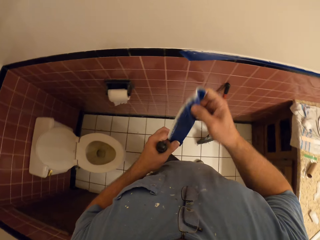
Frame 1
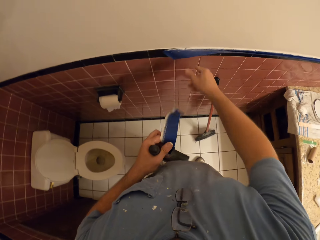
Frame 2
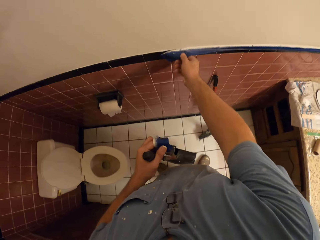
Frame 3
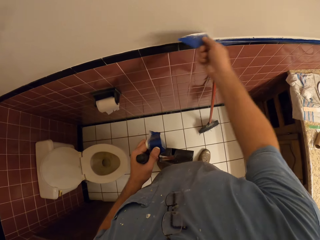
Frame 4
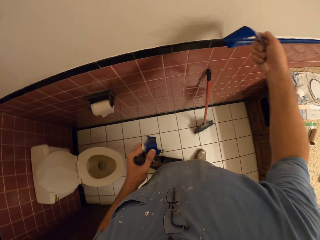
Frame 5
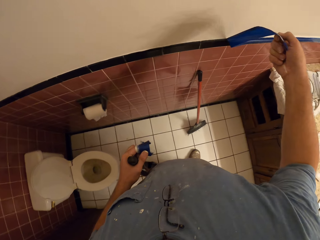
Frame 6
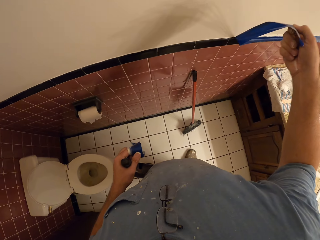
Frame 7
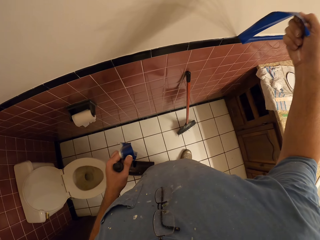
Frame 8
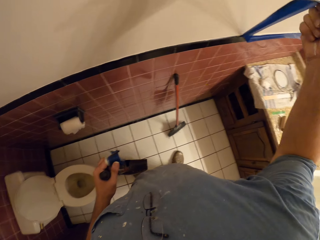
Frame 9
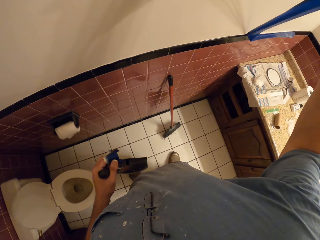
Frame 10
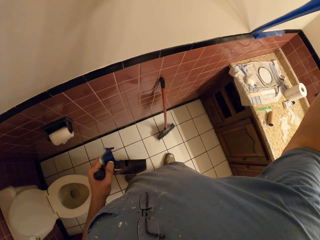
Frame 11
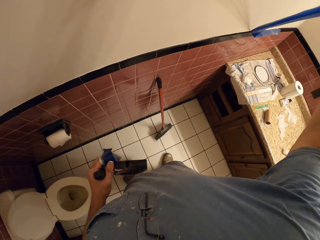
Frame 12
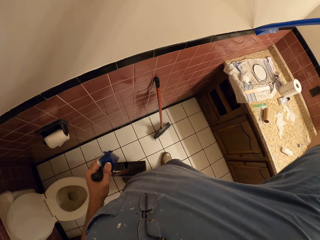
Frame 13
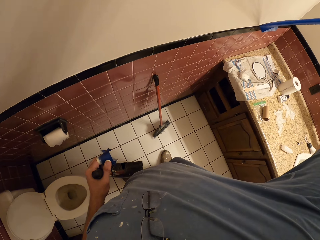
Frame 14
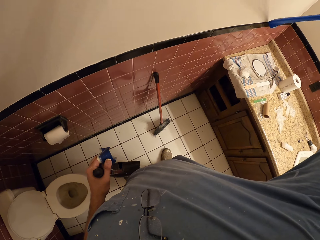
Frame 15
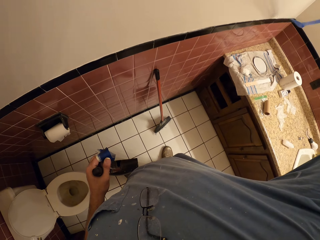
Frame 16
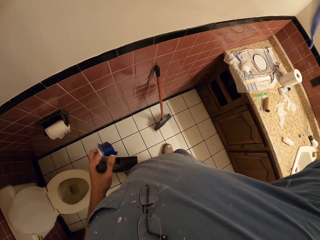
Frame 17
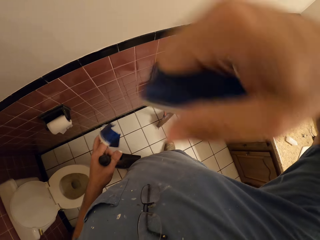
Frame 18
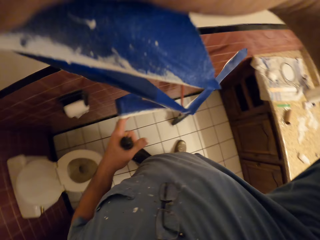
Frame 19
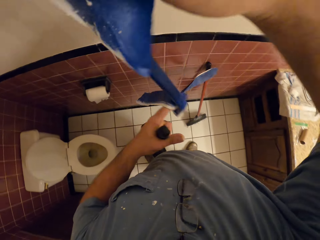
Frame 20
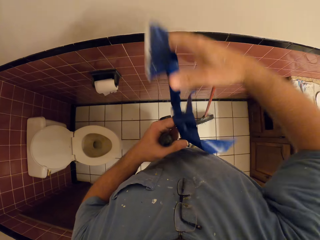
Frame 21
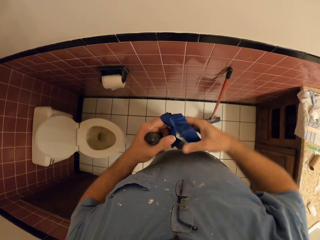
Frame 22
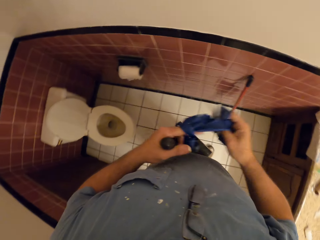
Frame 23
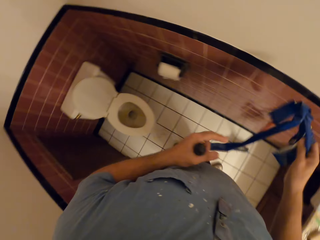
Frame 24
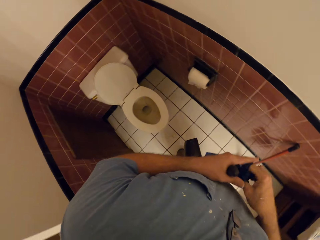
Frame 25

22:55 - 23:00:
The camera wearer drops the tape on his left hand. He holds the tape with the other hand. He pulls off another tape from the wall with his right hand. He squeezes both tapes with both hands.

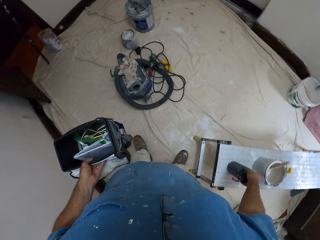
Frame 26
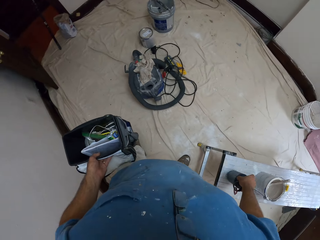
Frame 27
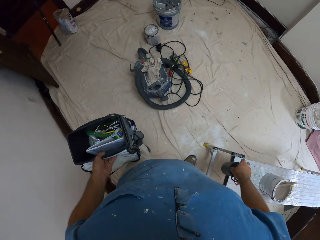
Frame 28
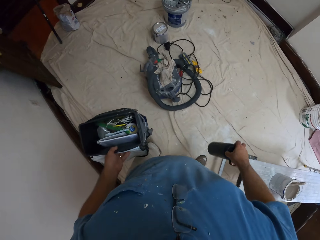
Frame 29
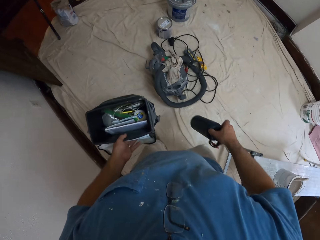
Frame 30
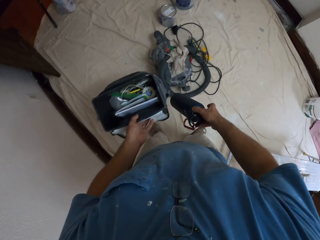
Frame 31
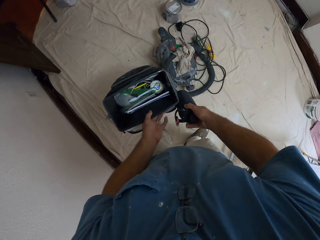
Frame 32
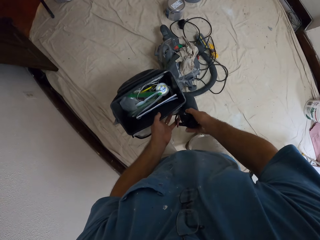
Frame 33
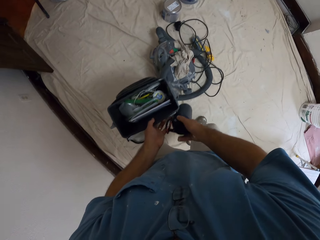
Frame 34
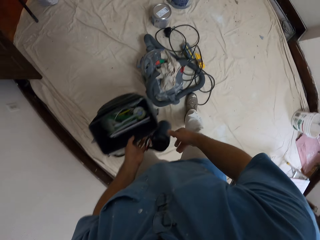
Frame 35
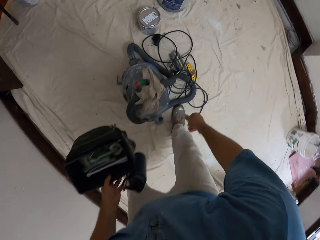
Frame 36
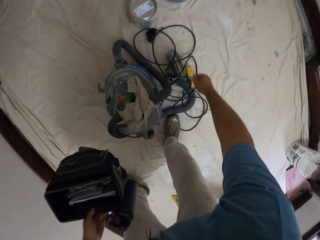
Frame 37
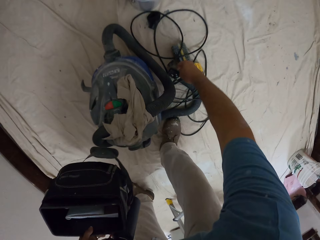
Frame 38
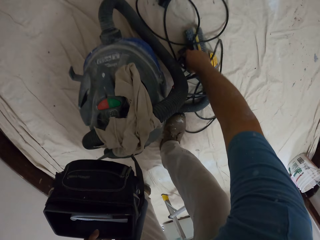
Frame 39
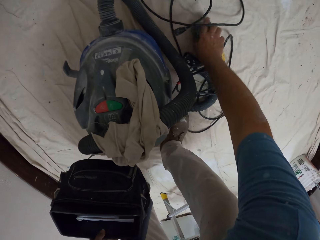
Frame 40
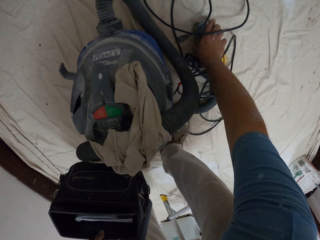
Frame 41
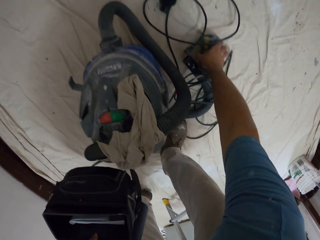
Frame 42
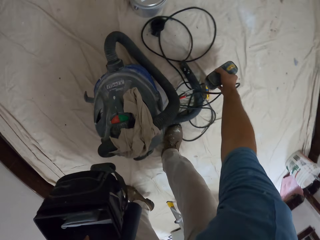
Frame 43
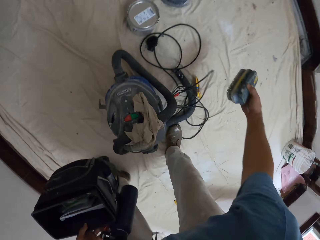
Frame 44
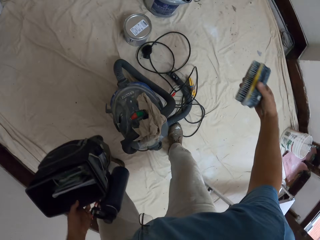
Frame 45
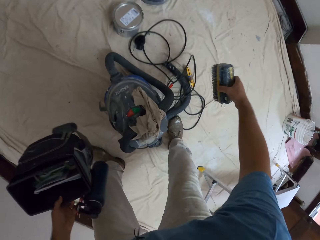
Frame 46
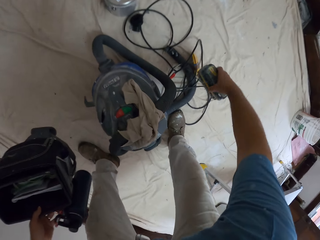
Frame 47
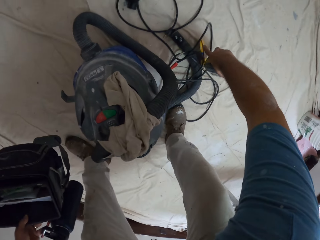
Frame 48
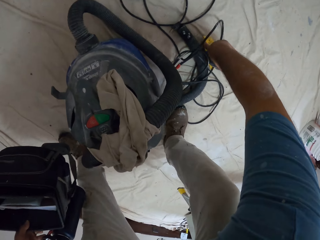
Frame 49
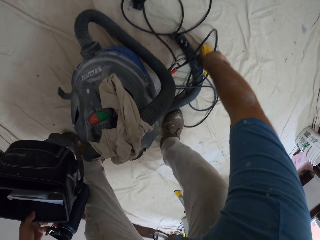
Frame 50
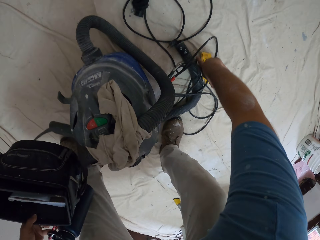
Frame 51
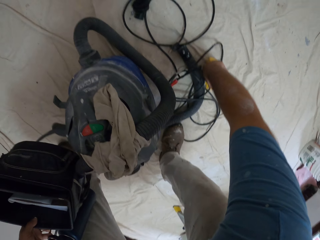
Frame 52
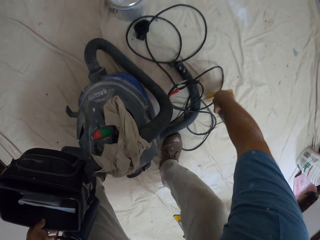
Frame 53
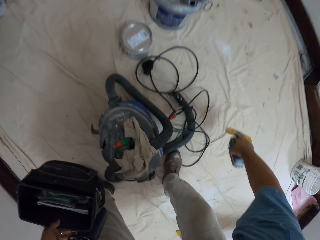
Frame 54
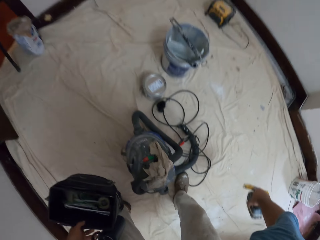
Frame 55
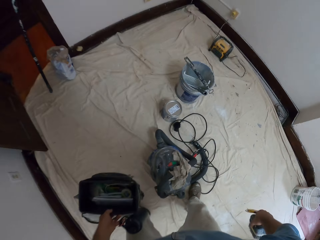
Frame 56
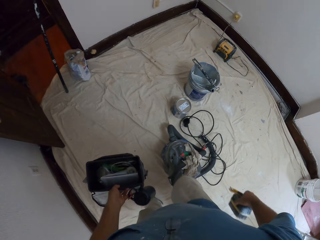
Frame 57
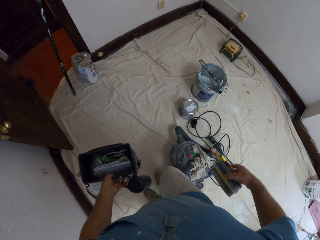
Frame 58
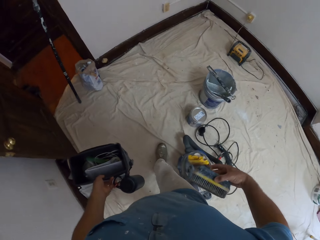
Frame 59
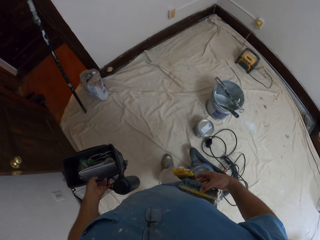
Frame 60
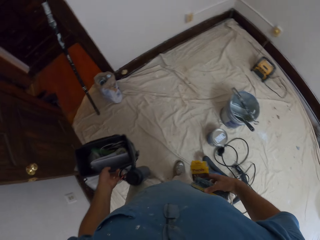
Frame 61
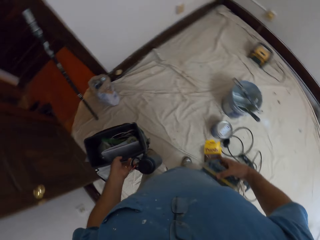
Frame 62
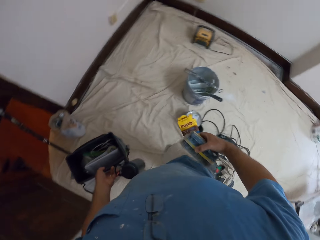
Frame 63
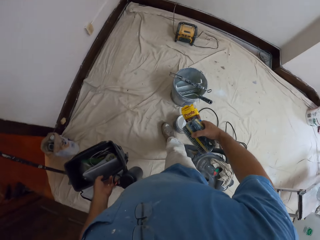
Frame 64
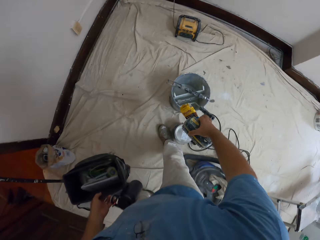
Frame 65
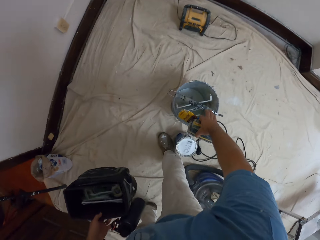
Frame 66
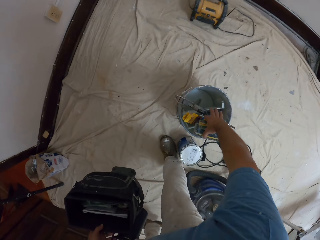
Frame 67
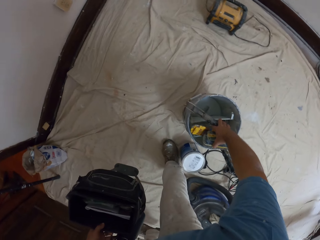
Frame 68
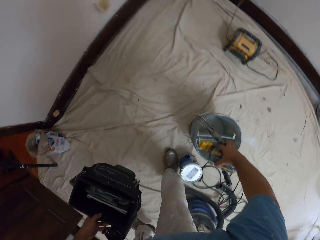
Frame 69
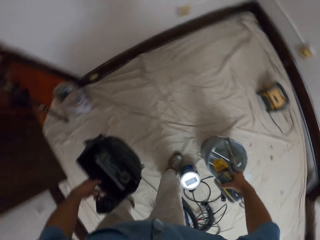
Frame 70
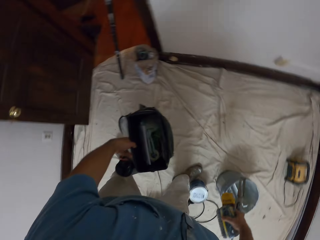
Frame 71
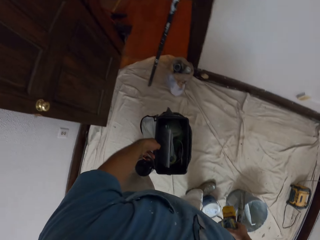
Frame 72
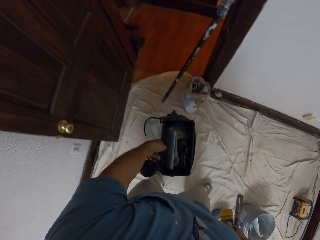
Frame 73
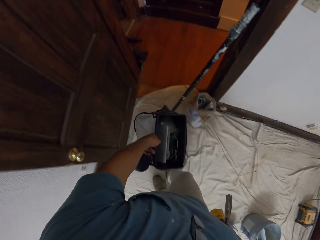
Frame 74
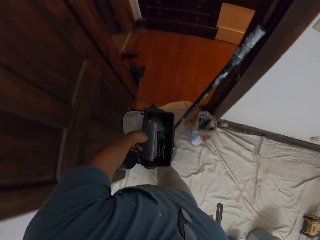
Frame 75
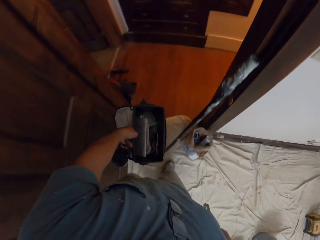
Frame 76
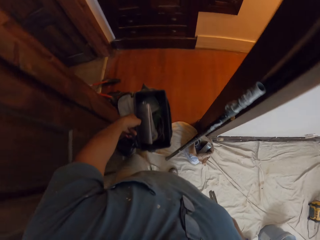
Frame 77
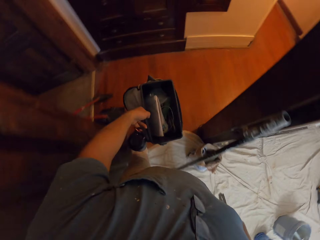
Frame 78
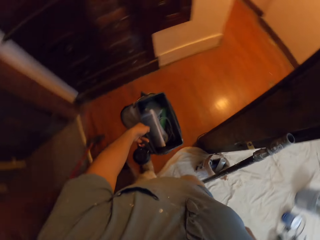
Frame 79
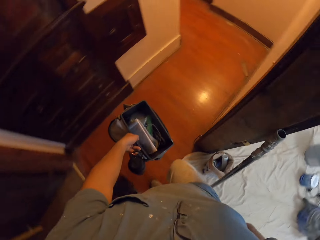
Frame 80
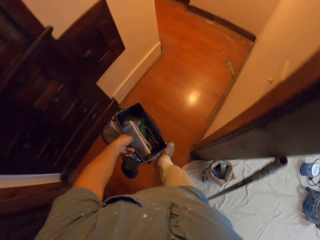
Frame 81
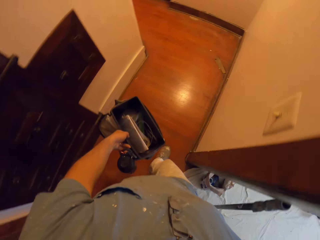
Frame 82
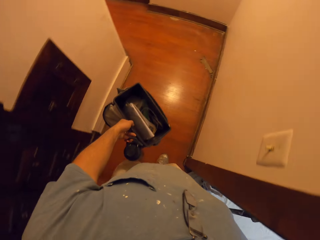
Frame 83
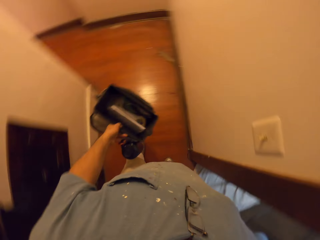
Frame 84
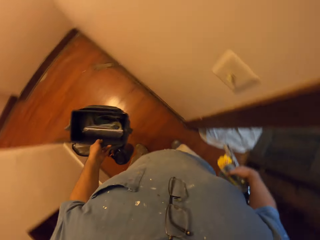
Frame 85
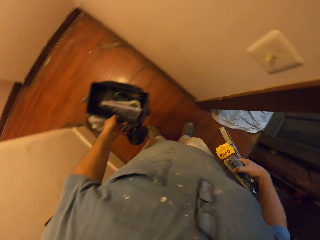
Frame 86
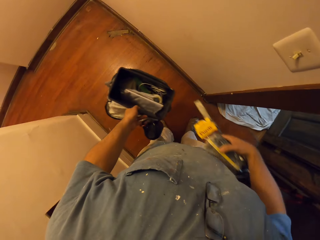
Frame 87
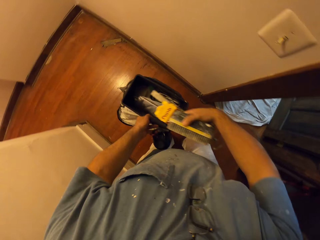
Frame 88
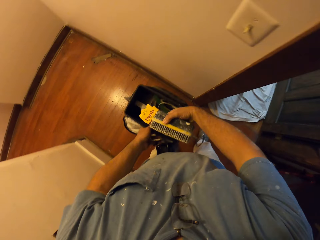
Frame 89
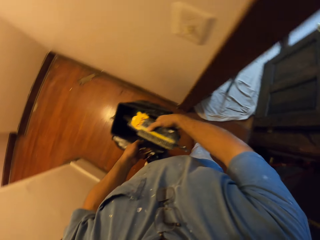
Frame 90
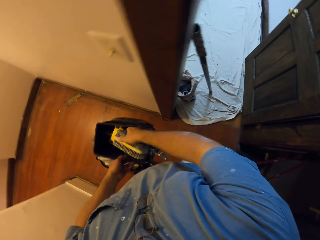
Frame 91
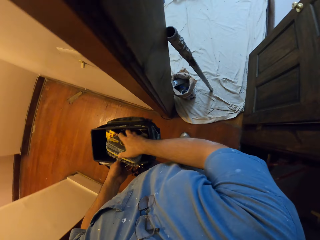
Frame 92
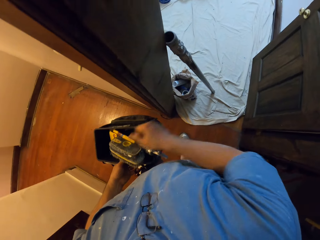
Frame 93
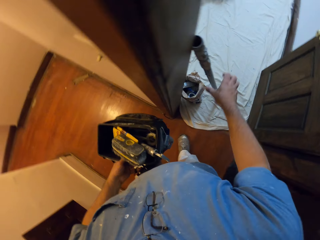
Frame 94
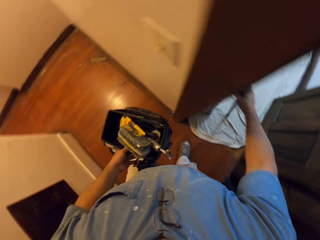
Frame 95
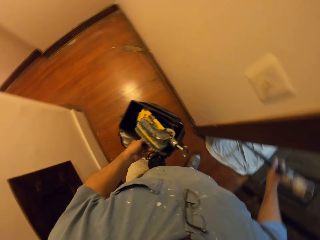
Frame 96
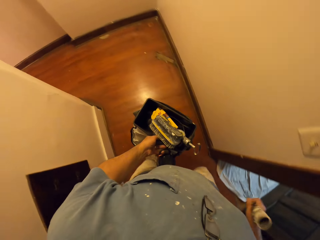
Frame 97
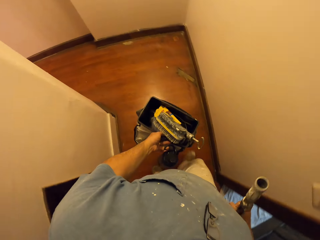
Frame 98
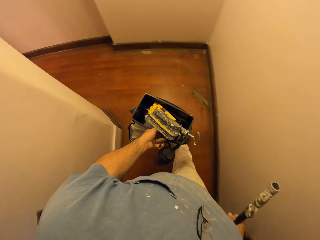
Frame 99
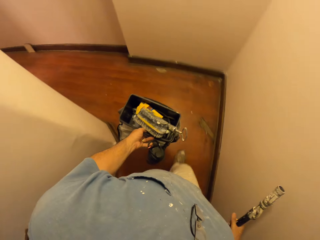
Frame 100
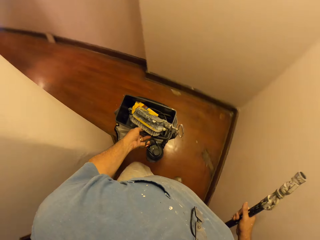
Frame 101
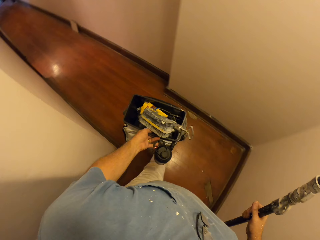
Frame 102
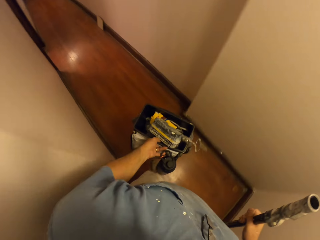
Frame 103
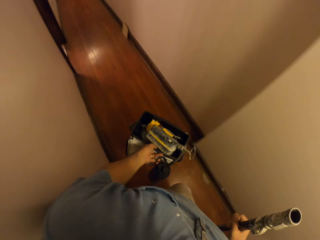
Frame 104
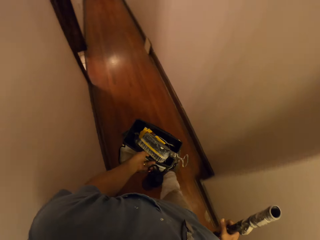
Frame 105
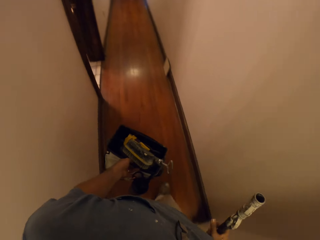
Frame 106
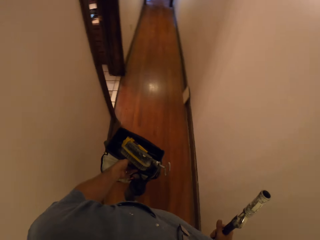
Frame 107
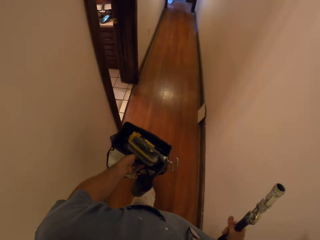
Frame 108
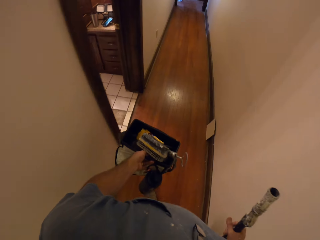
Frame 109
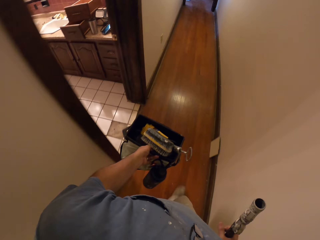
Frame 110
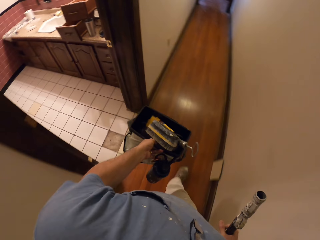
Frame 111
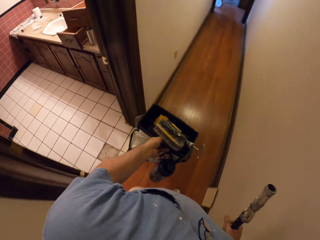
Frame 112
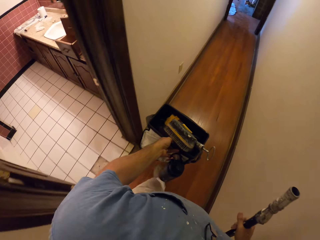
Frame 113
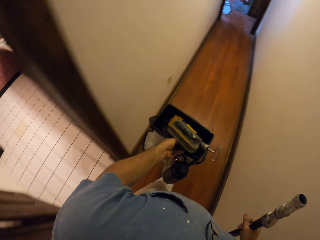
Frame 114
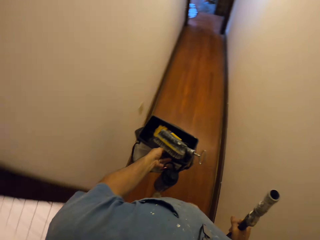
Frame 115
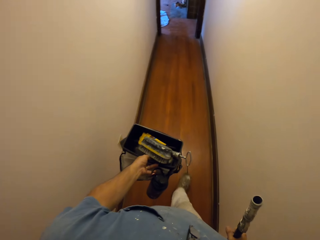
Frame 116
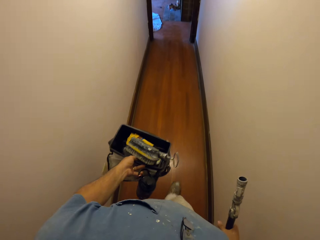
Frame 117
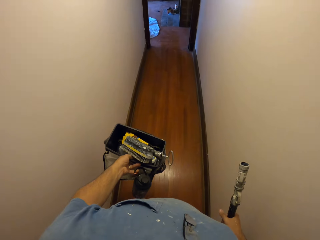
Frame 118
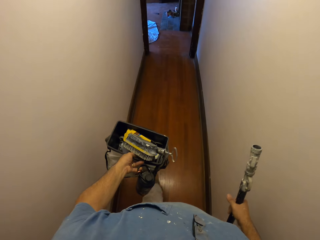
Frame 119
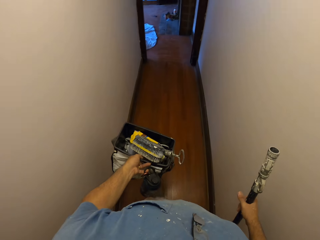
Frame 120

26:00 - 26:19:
The camera wearer picks up the water bottle. He passes the flask to his right hand. He holds the water bottle with the other hand. He picks up a brush from the floor with his right hand. He picks up the brush pack with his right hand. He holds the brush against his body. He picks up a paint roller frame with his right hand. He walks out of the room. He puts the brush, brush pack, and paint roller frame in his right hand into the bag. He carries the pipe or metal rod by the door with his right hand. He picks up the metal rod. He walks through the hallway.
